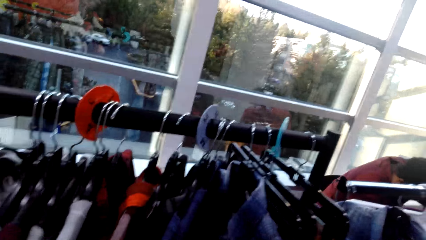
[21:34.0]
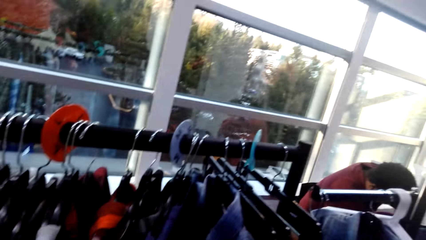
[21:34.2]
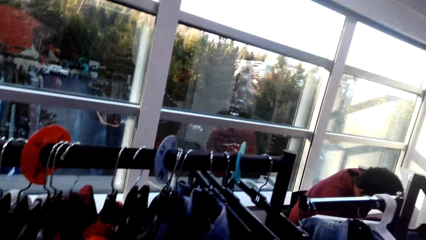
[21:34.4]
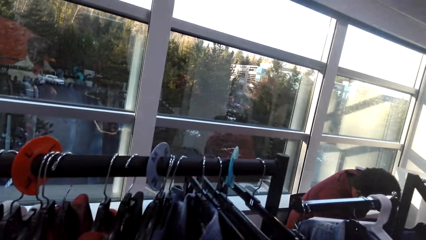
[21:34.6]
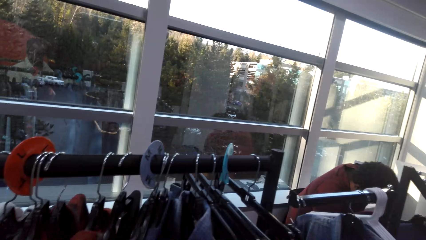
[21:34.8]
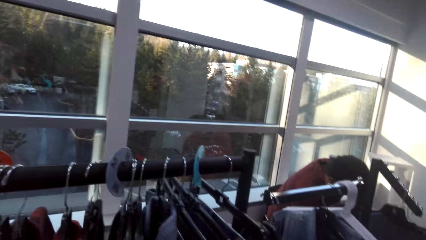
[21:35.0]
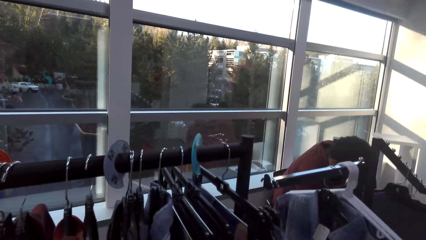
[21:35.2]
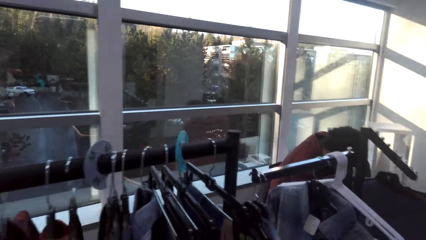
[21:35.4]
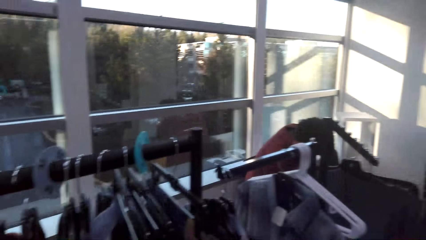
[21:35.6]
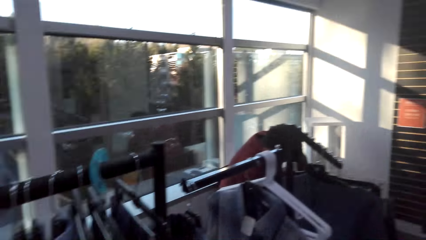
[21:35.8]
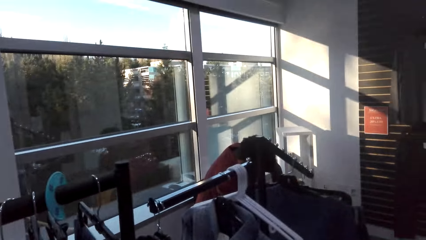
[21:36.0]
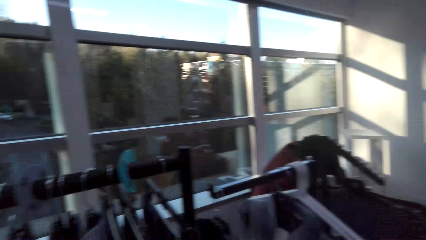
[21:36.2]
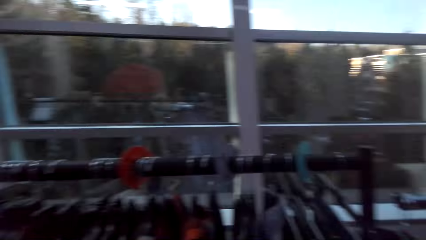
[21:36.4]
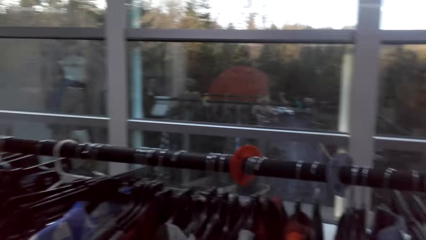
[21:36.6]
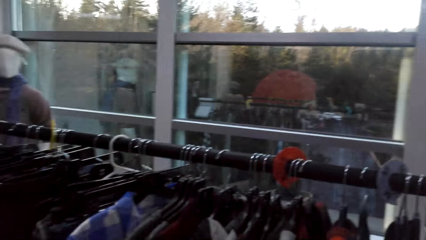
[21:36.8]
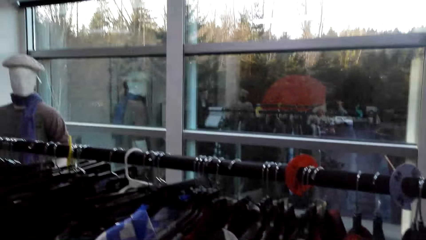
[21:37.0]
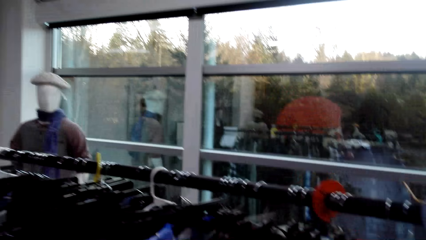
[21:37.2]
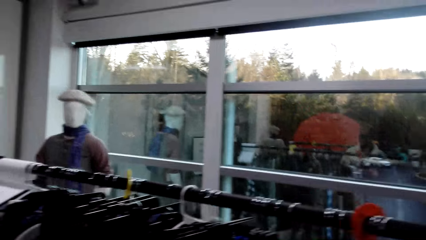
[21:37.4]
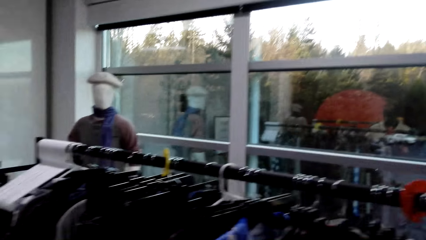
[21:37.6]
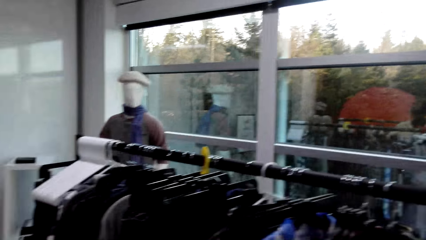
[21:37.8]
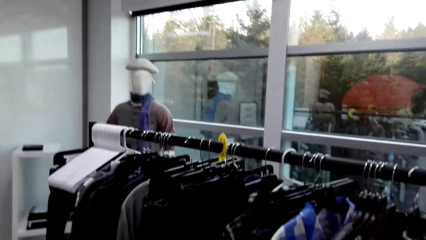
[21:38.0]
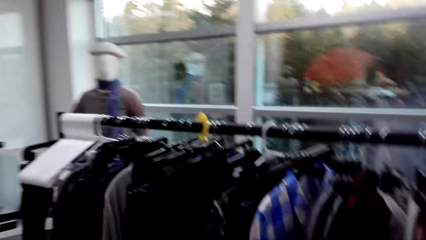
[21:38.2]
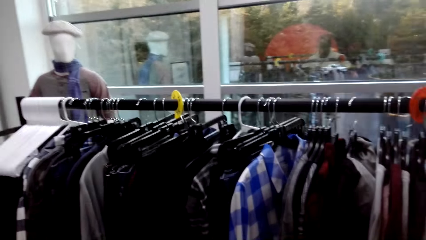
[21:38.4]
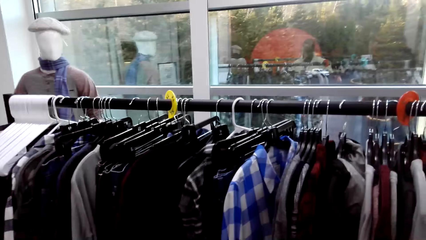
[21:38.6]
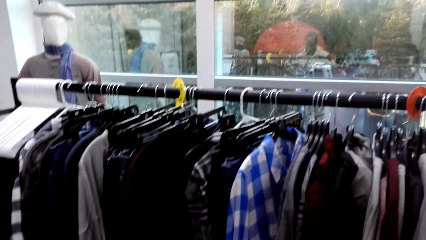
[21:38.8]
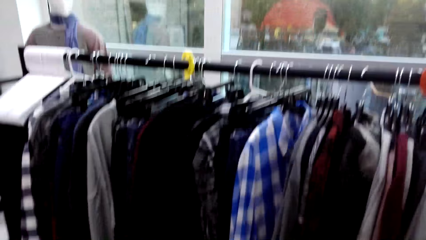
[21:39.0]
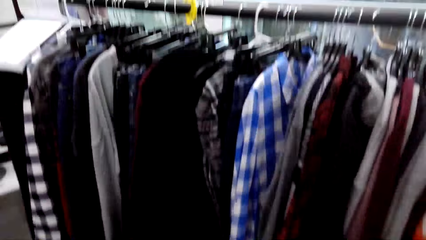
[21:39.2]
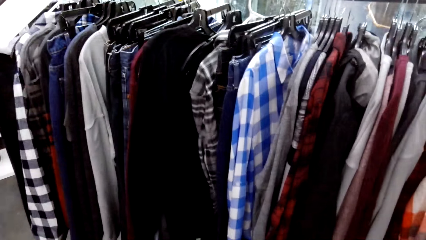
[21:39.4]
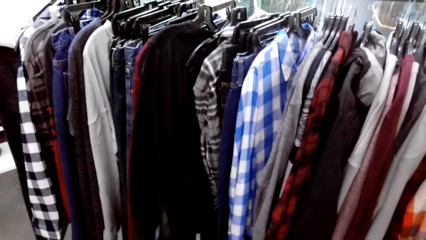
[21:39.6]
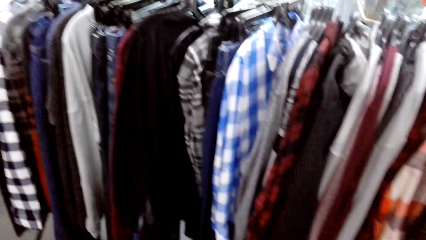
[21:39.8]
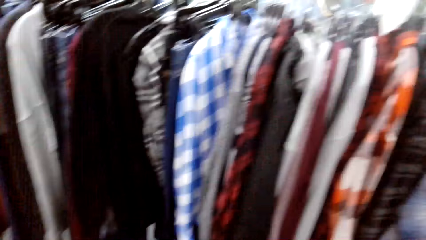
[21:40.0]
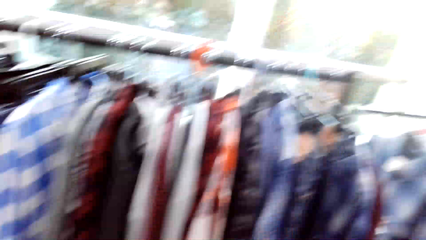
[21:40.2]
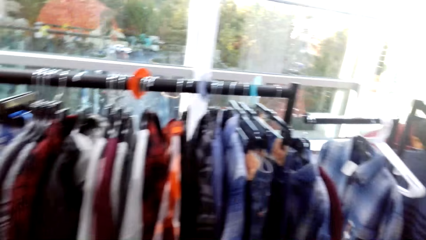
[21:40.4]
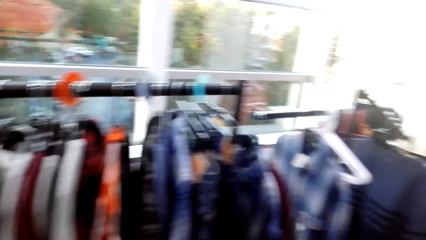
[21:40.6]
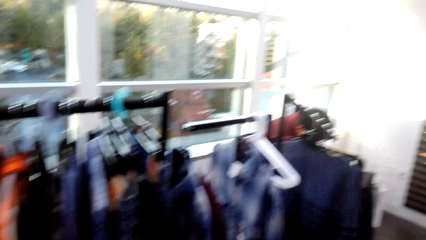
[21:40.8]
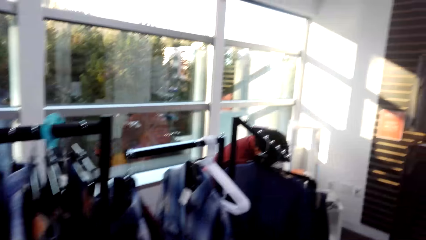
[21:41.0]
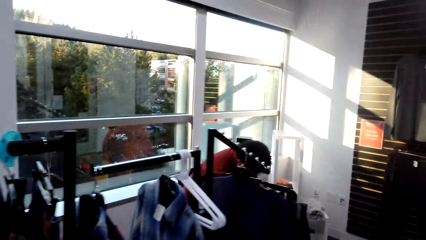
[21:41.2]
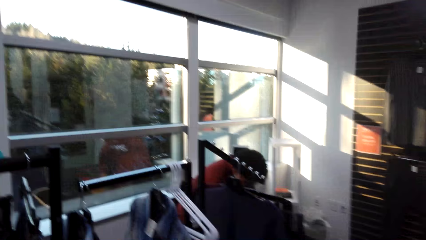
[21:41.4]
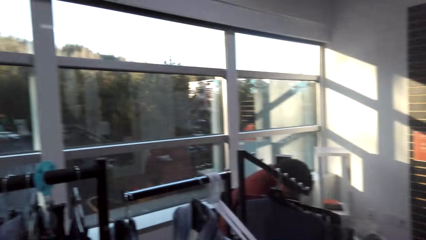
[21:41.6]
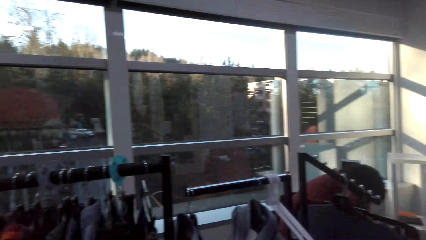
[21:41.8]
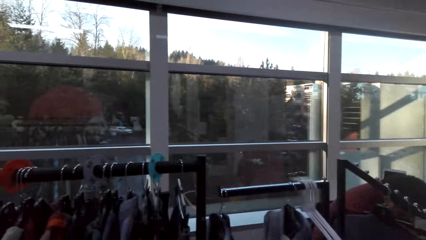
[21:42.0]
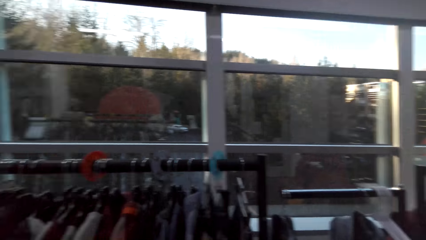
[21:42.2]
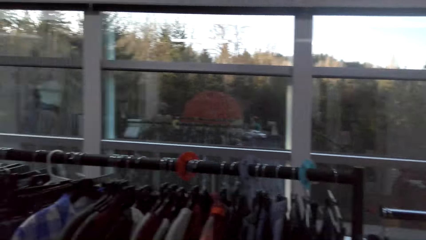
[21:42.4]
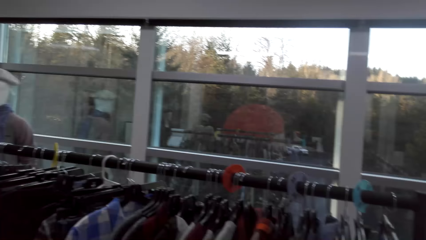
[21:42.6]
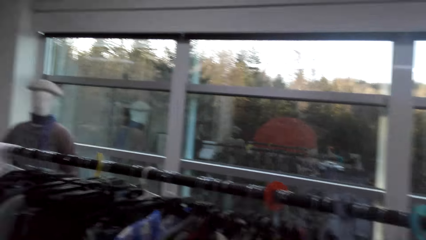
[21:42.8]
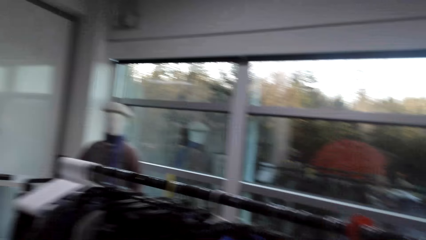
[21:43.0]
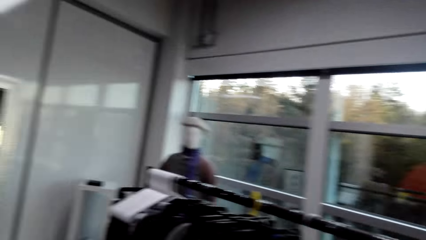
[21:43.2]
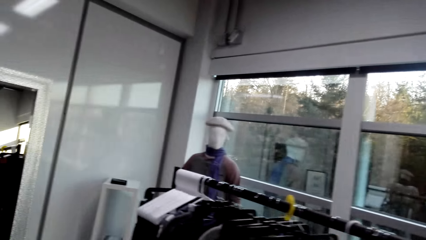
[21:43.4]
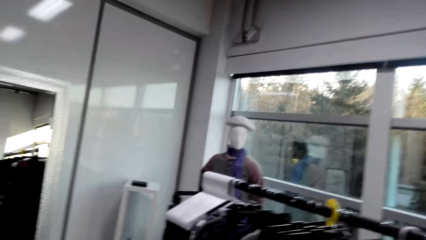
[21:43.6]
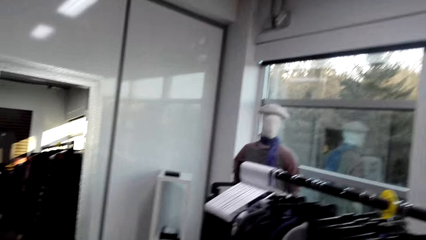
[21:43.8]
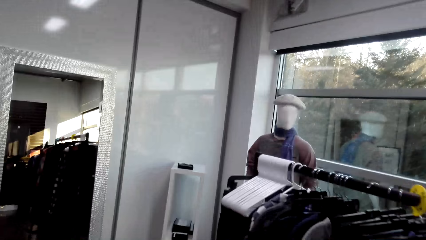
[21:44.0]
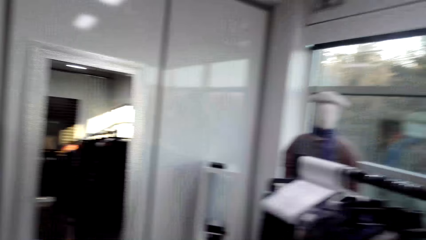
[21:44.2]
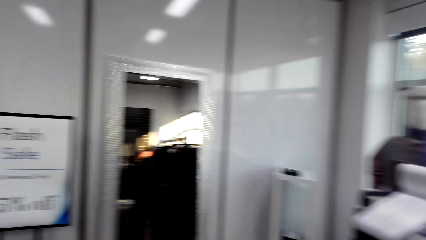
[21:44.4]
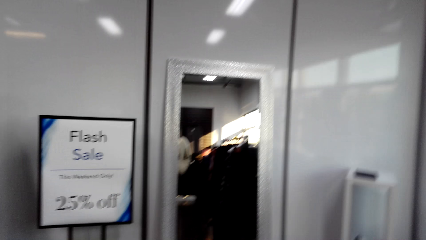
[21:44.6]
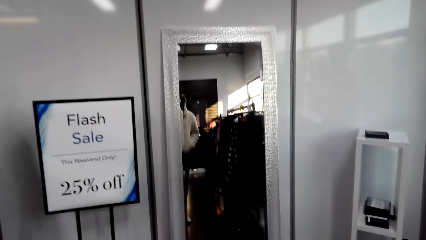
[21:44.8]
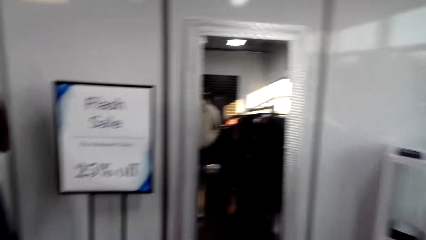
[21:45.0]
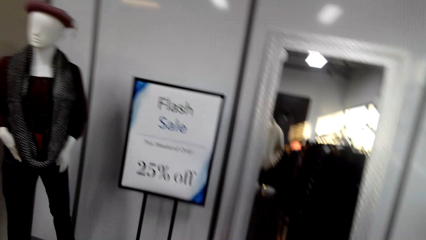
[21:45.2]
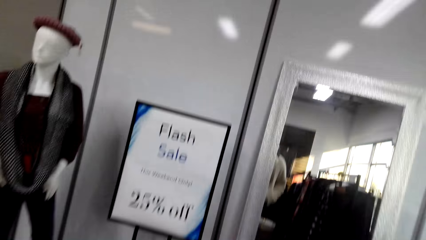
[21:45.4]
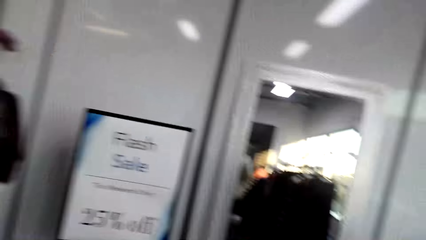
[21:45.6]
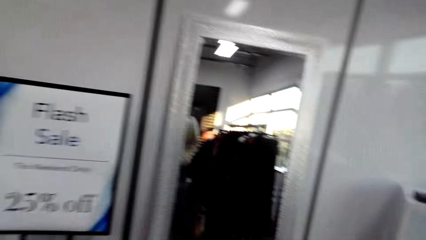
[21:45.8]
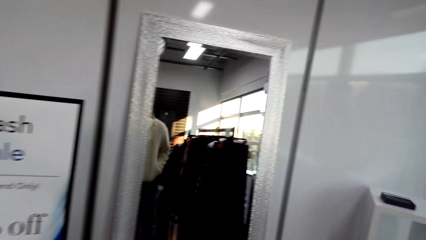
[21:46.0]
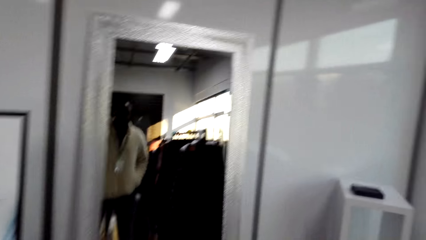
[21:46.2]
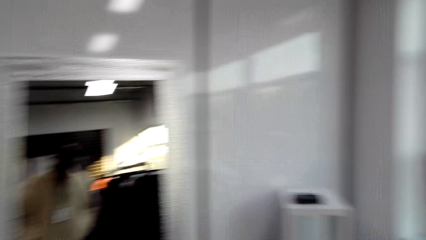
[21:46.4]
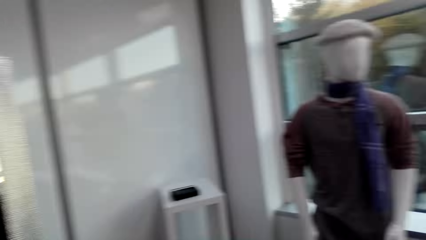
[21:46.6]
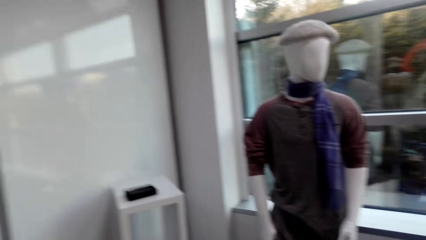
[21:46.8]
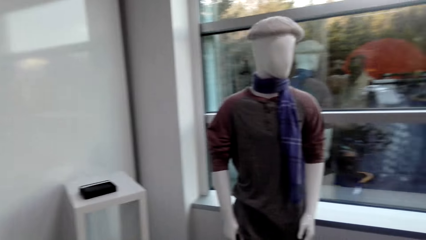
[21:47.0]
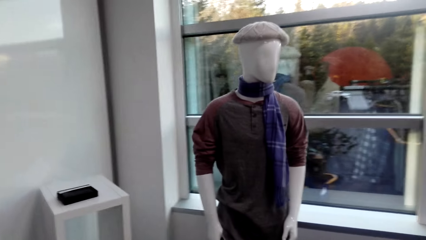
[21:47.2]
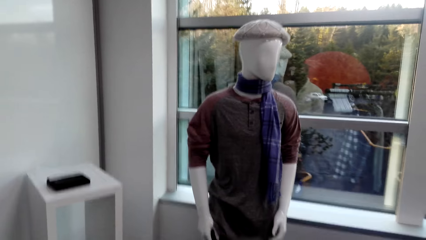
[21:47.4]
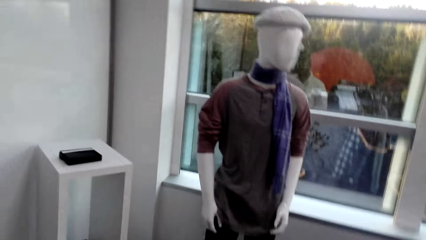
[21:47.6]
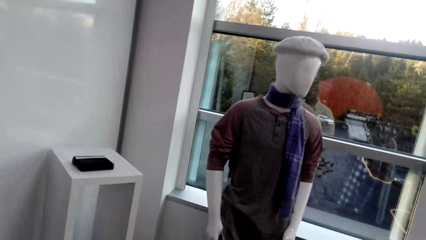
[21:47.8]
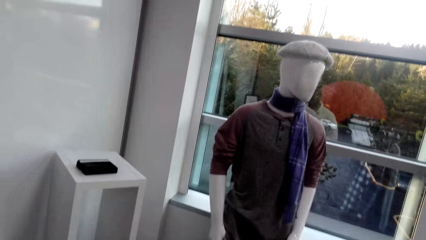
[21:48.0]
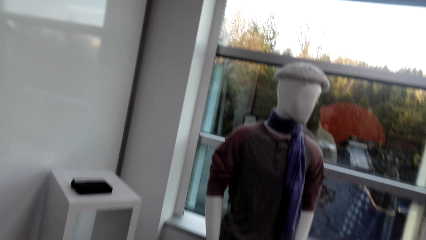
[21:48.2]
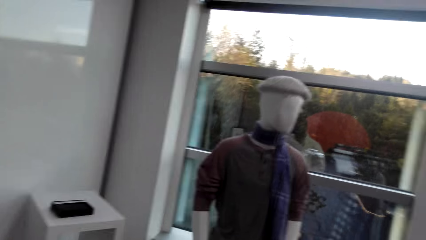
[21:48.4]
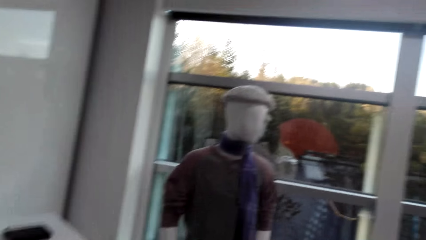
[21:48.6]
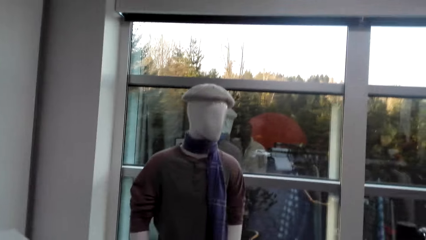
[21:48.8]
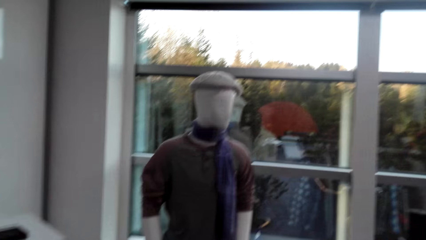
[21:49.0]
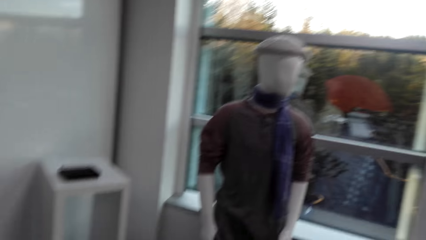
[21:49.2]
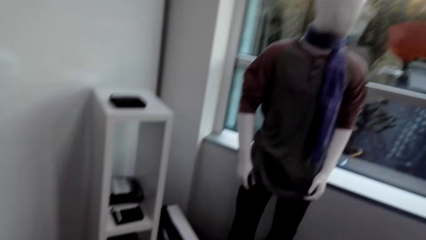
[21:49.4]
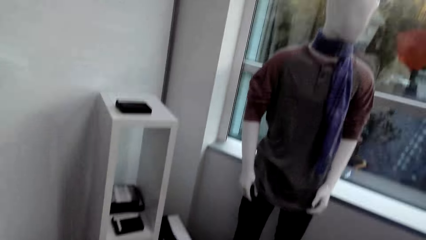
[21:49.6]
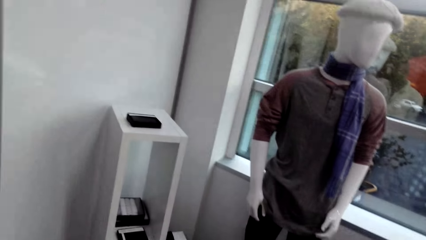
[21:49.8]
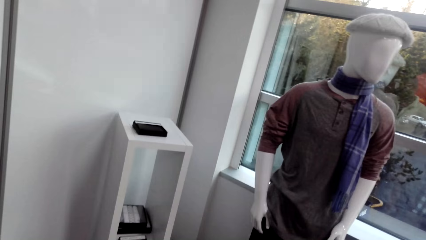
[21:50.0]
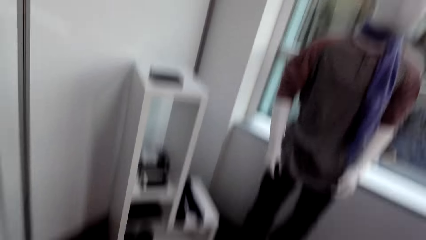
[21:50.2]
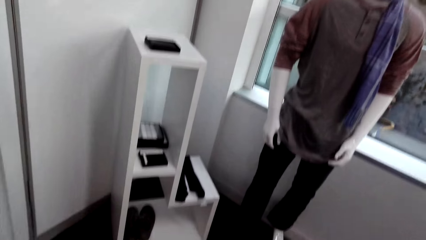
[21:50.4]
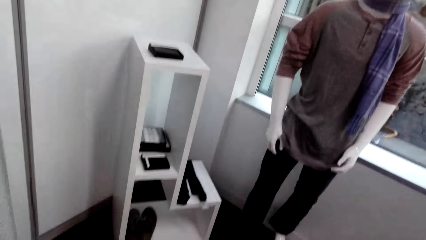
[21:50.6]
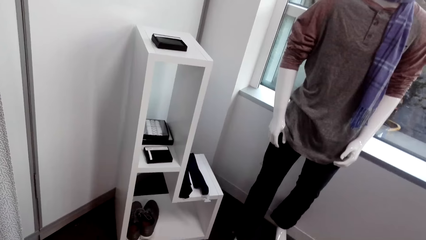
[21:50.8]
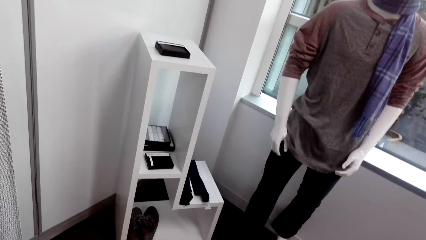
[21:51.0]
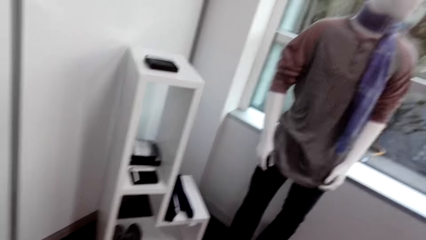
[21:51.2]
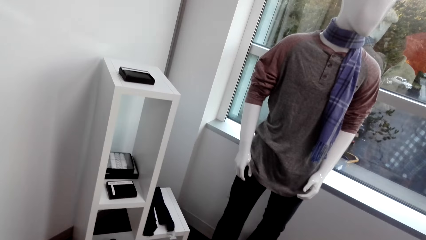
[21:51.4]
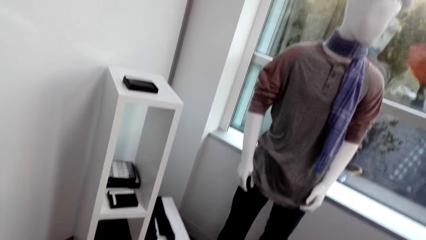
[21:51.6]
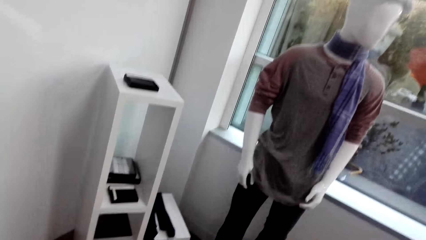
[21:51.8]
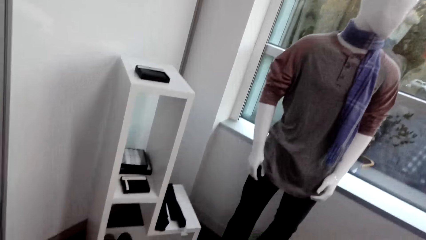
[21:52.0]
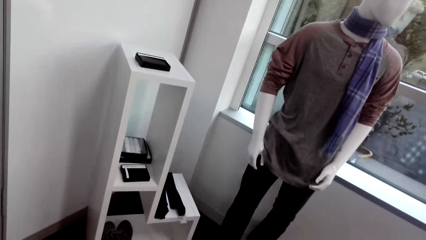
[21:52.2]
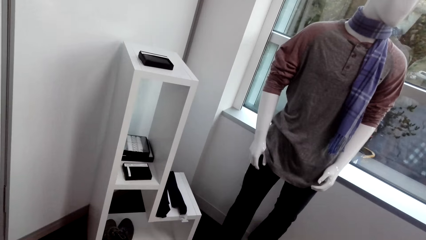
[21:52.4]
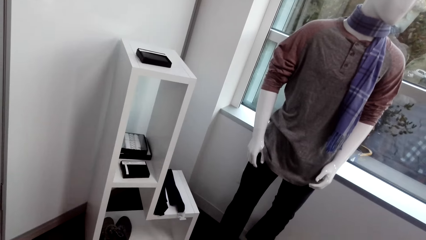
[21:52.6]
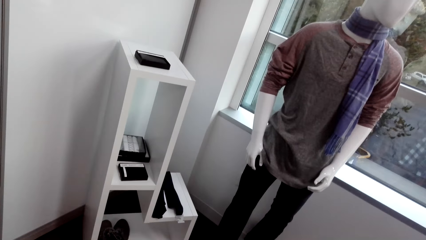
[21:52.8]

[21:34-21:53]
The camera wearer looks around. They turn around. They walk around. They look around. They walk in the boutique. They look around.
